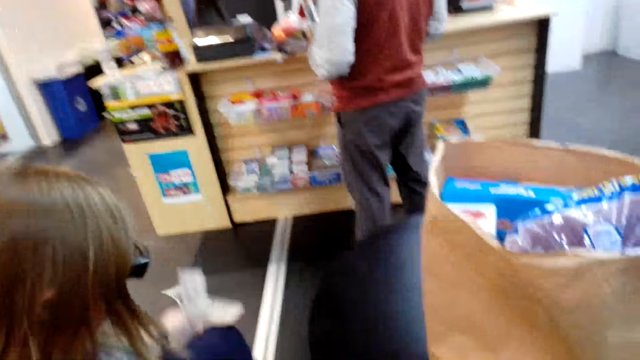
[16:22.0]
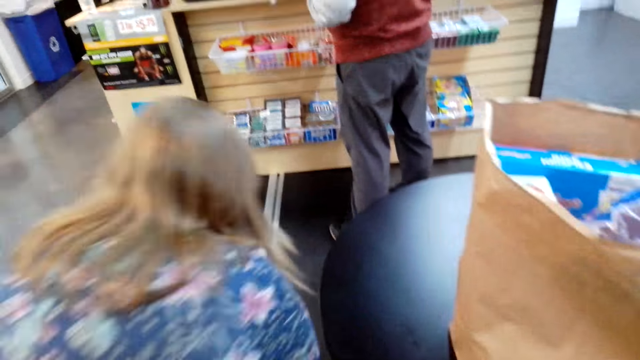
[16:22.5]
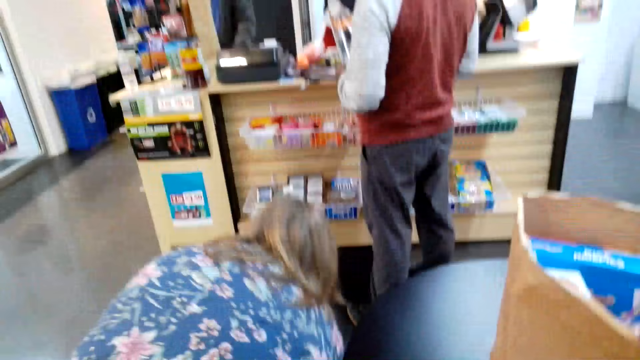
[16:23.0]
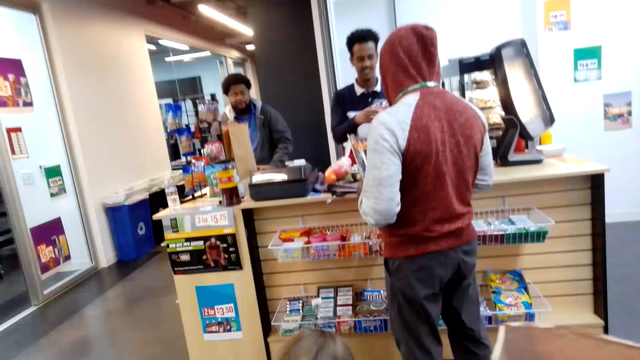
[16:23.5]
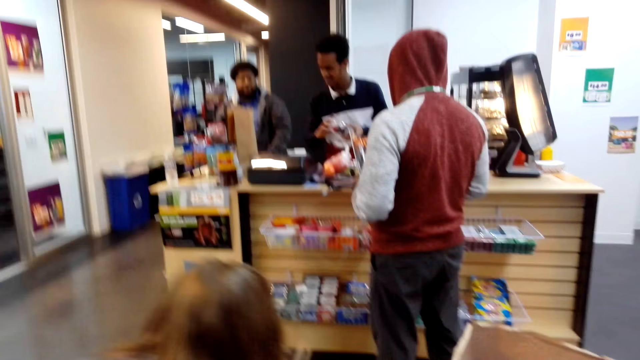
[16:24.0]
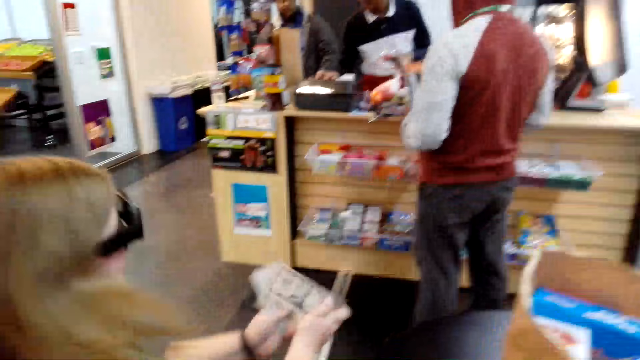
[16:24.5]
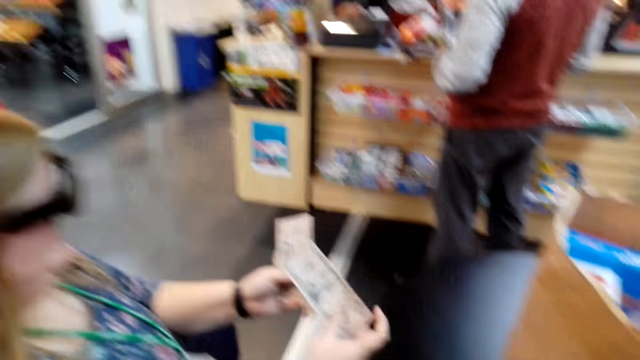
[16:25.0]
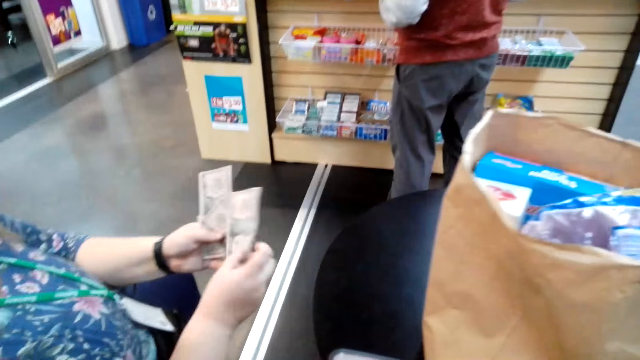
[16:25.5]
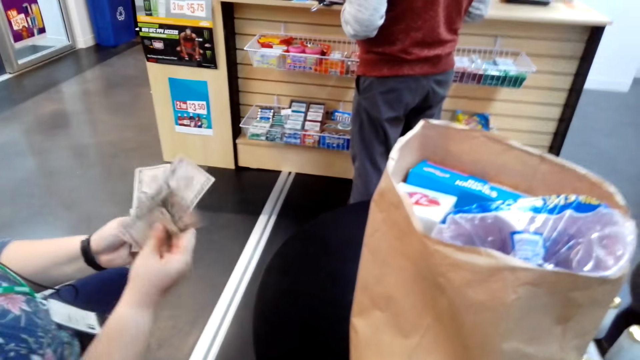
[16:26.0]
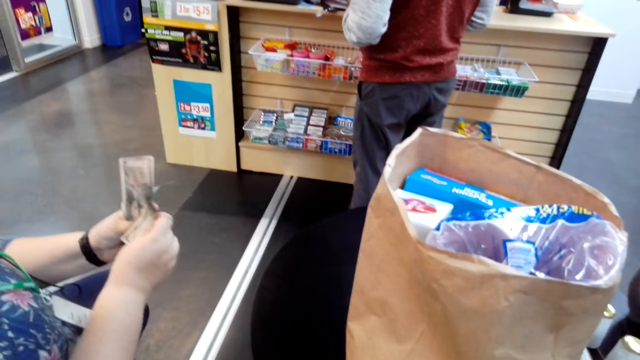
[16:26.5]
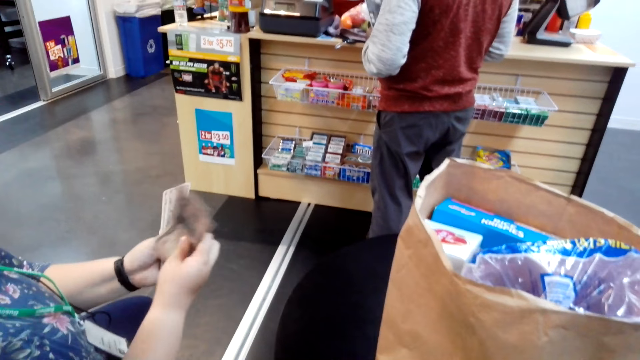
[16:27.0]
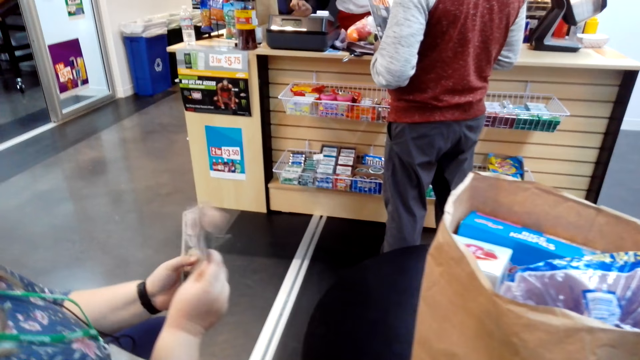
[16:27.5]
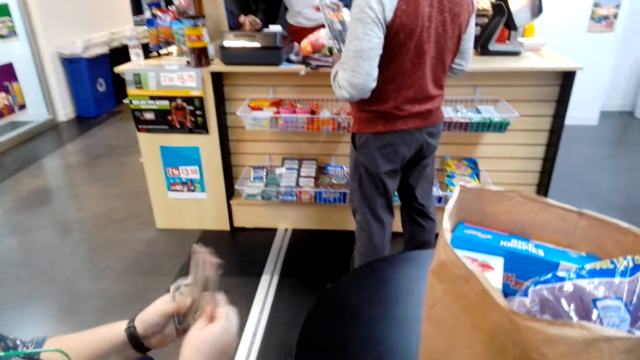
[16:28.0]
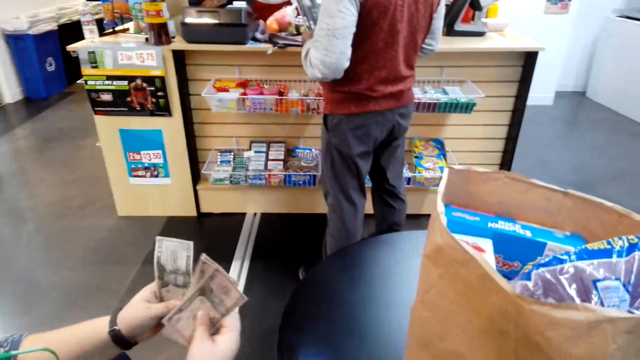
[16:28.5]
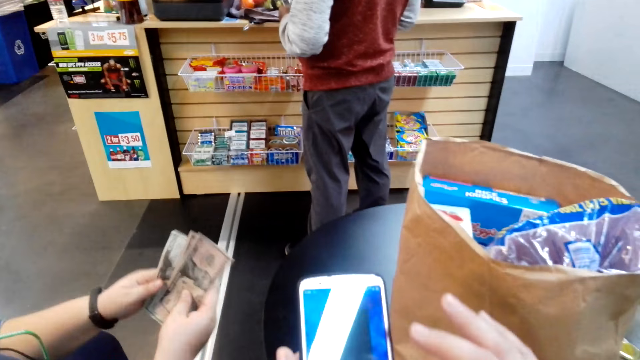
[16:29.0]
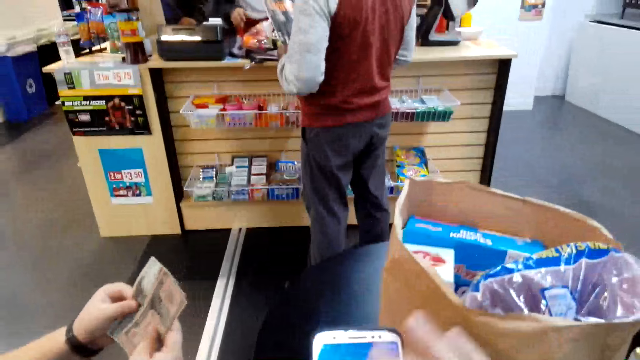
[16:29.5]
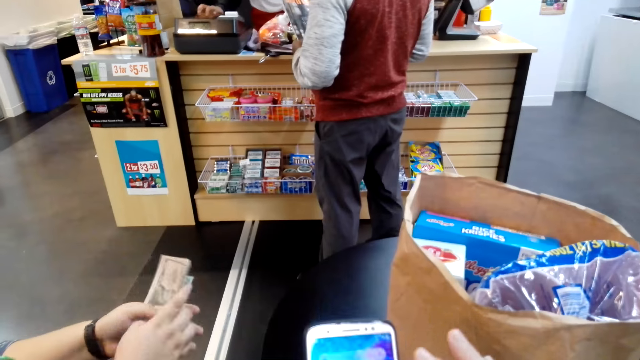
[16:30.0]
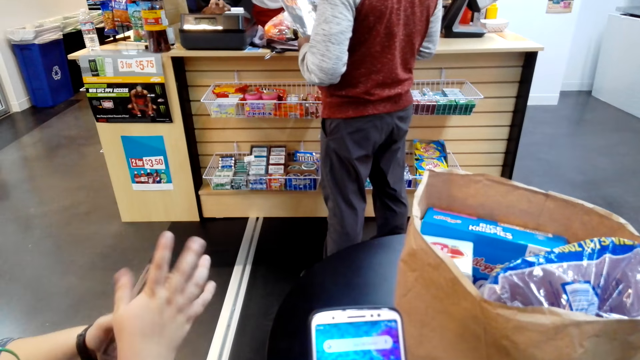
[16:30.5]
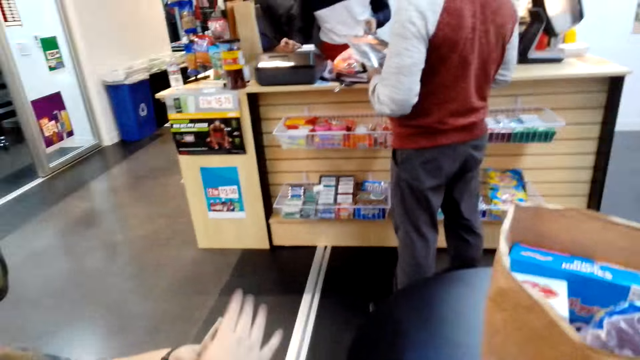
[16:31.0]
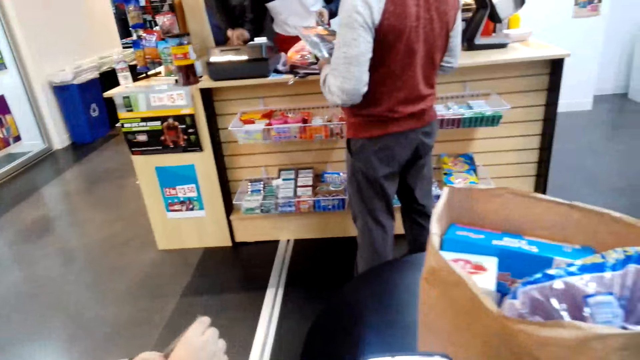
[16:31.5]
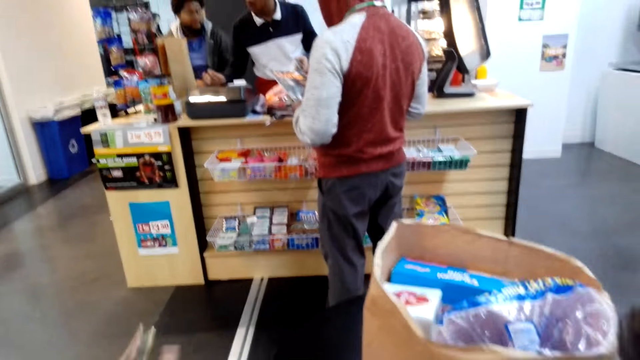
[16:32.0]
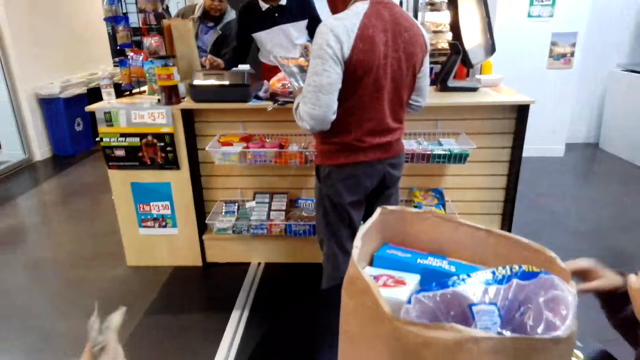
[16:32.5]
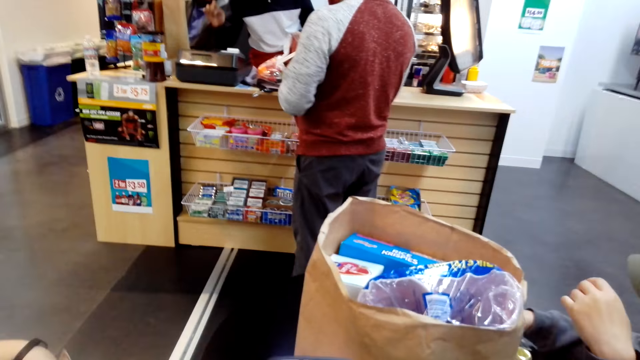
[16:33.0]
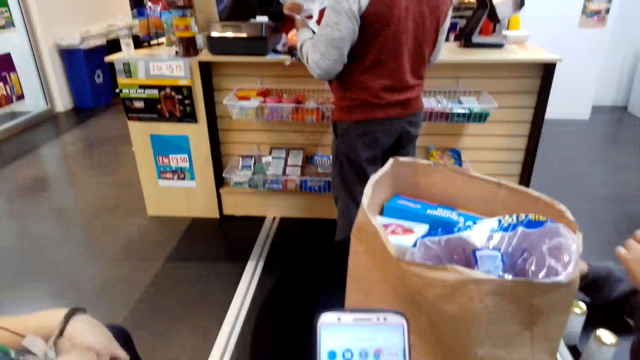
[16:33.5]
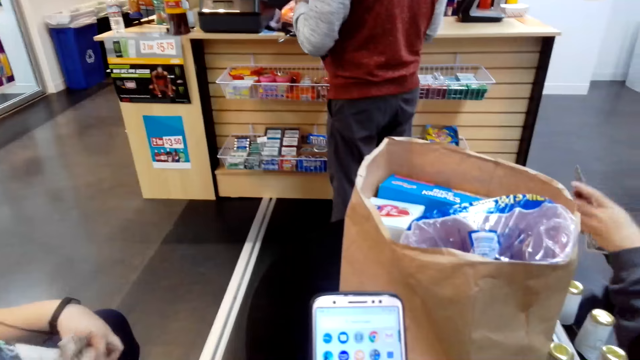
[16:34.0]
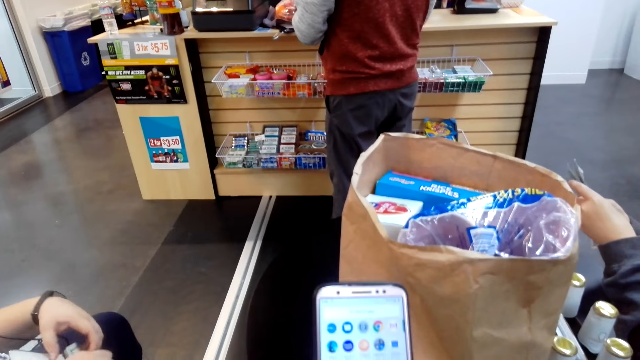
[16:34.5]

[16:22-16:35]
The camera wearer converses. They look at a woman. They scroll their cellphone. They converse.

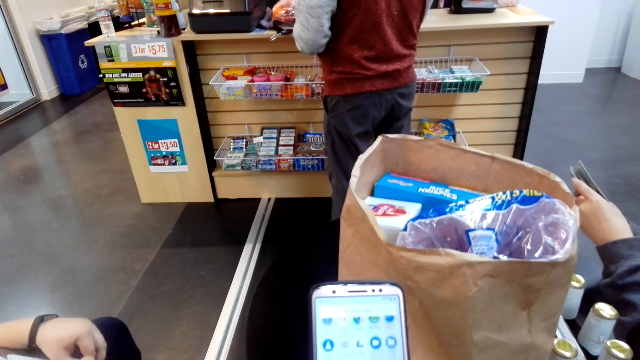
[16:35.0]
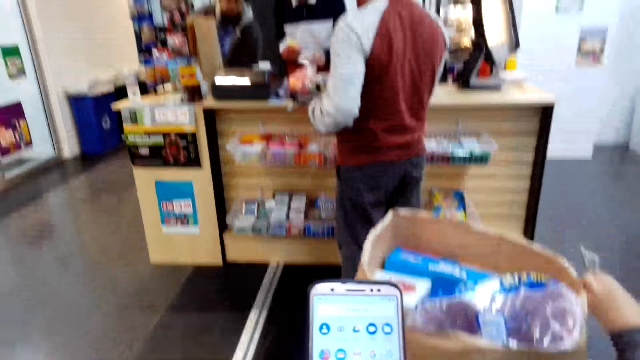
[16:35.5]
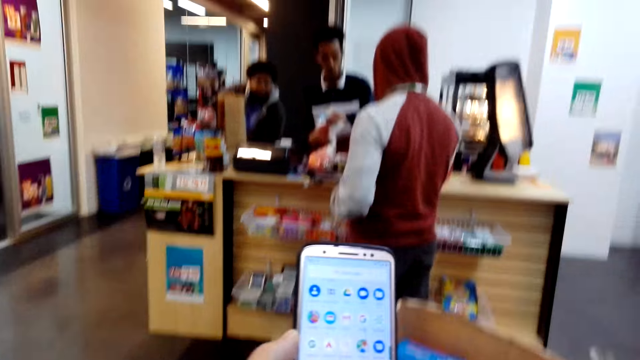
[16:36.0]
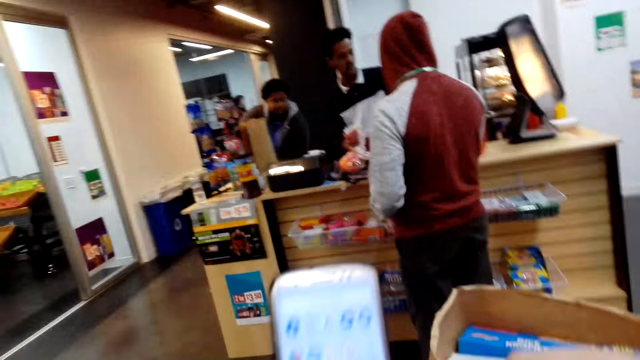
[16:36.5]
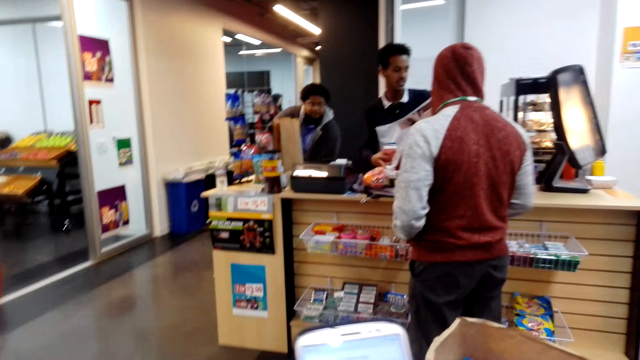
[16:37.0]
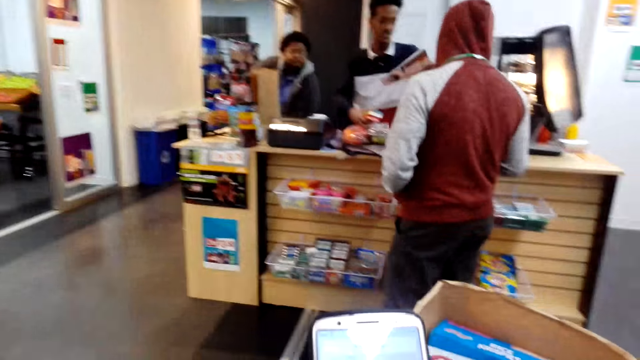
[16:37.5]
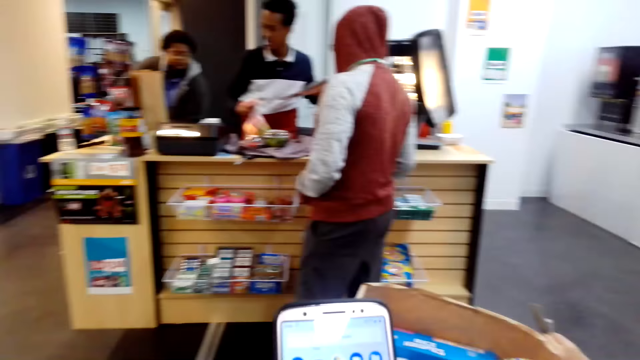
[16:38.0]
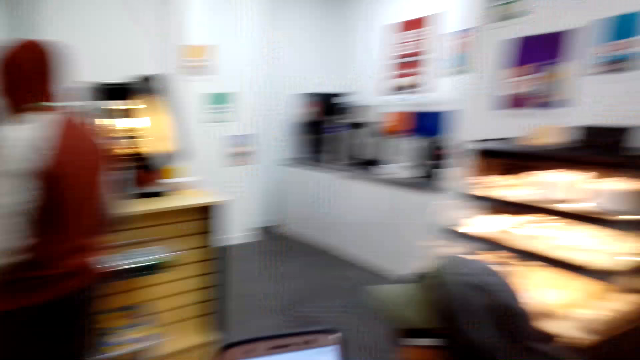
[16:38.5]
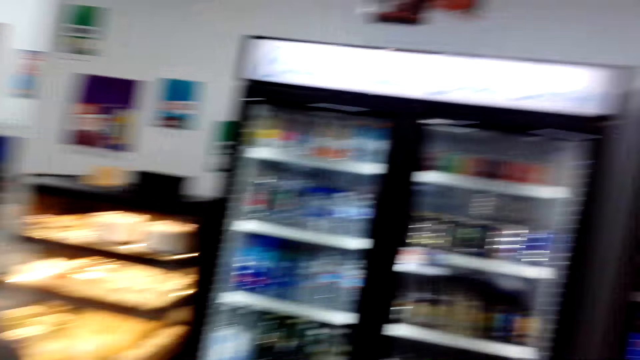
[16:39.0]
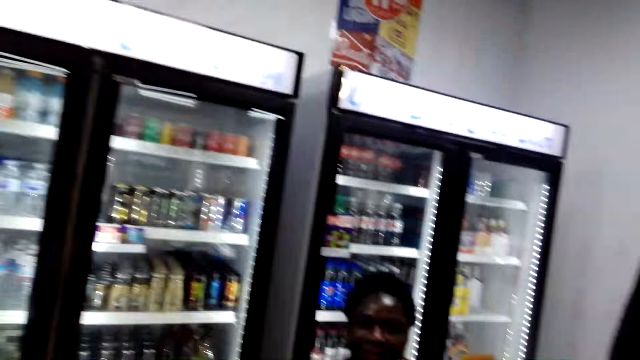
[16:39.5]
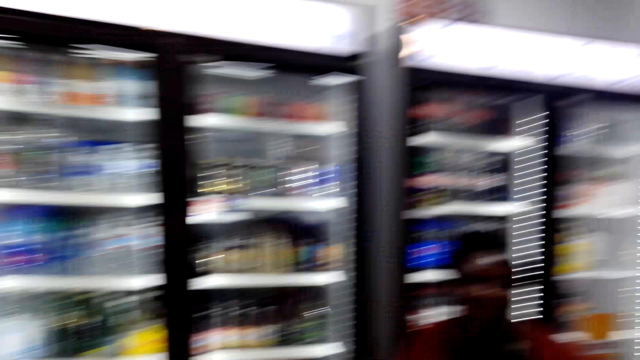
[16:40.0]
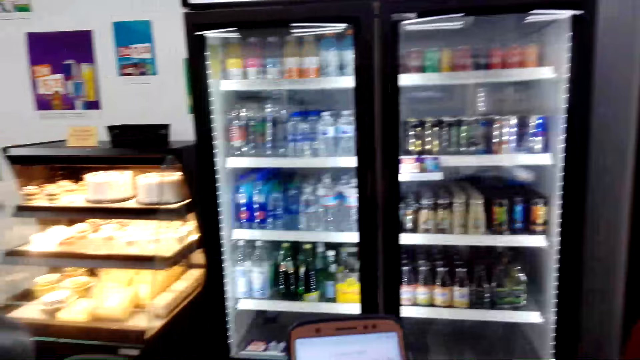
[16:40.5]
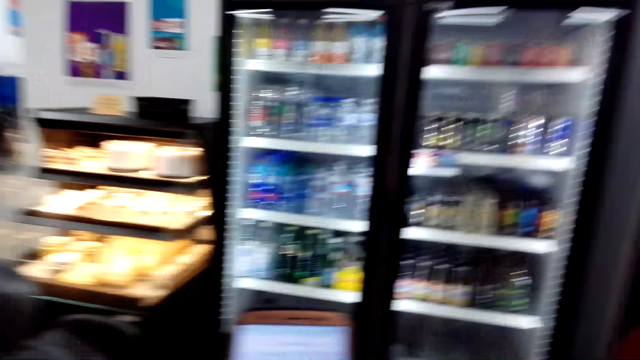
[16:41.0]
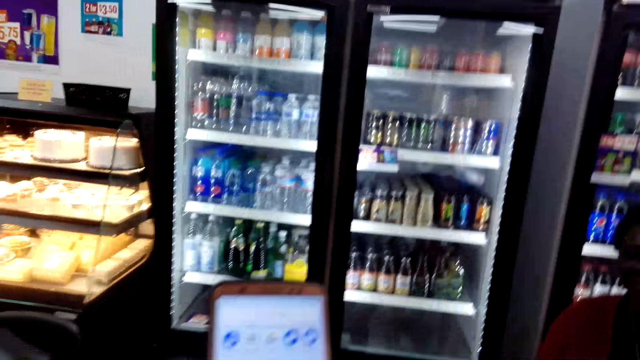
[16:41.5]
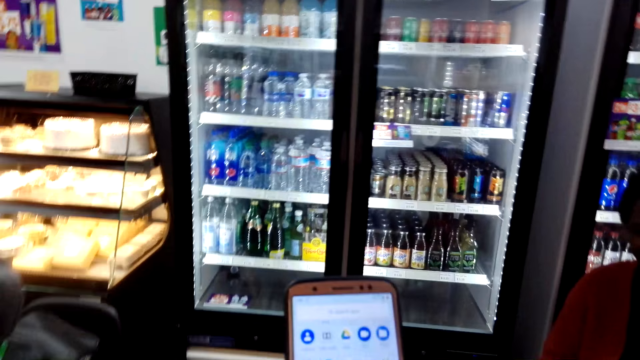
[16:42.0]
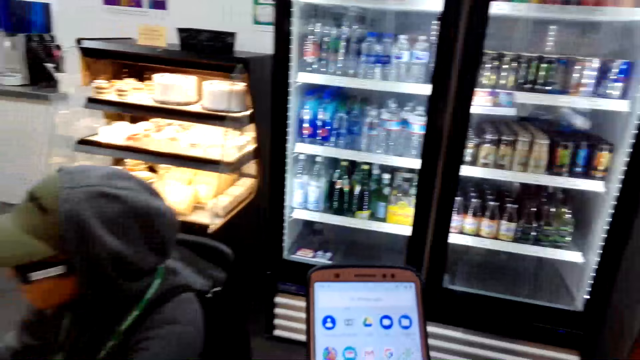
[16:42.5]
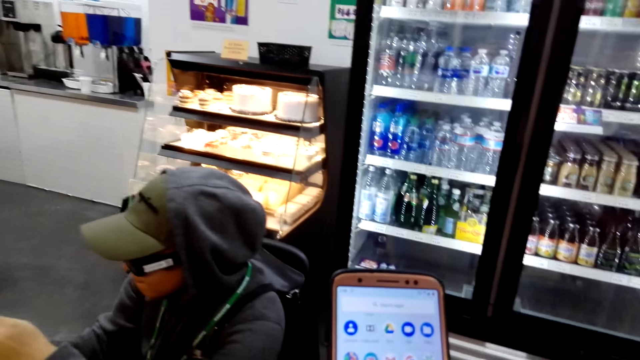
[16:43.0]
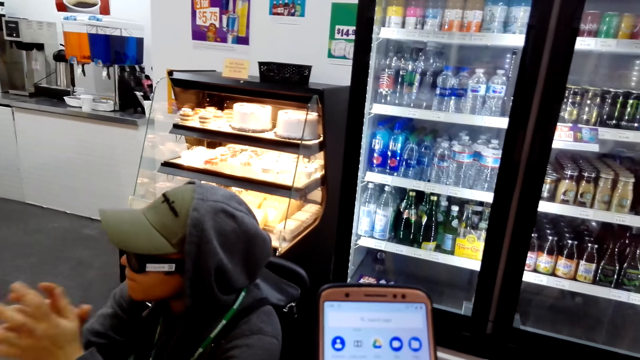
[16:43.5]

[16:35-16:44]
The camera wearer scrolls their cellphone. They move the camera around. They converse with a woman. They scroll the cellphone.
